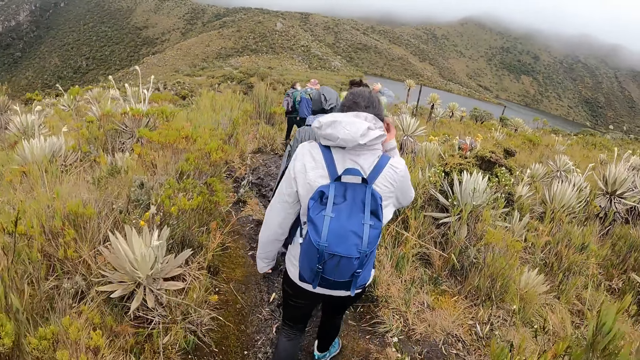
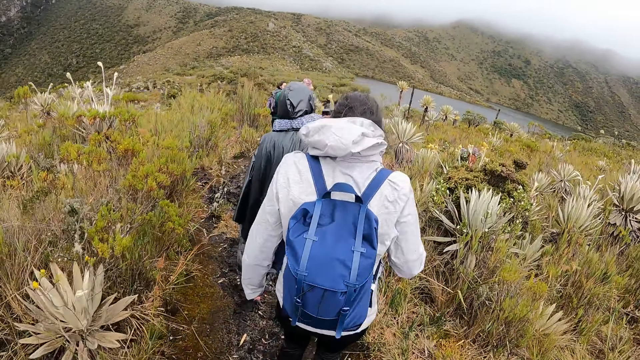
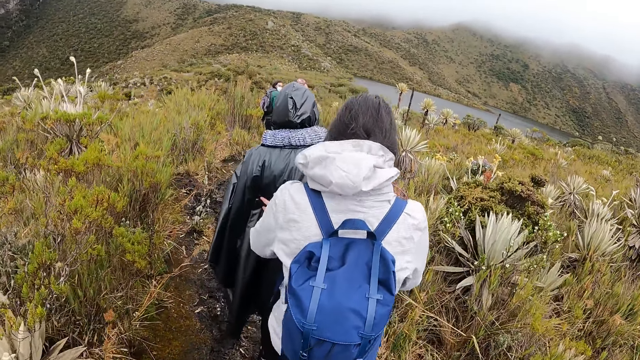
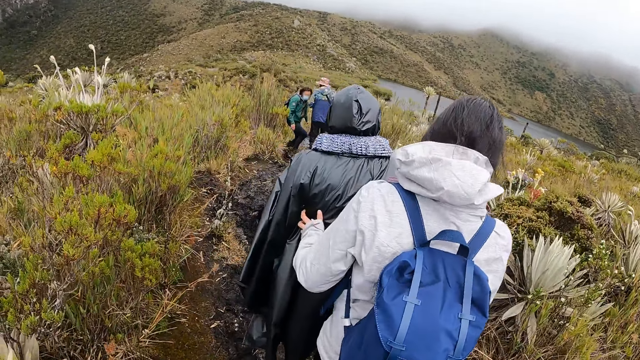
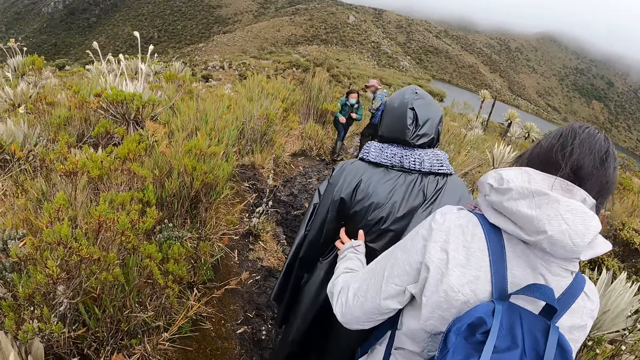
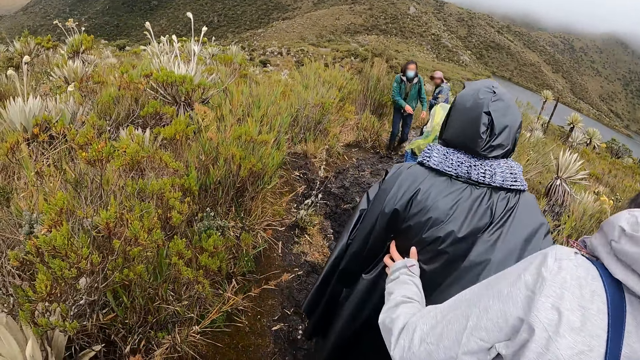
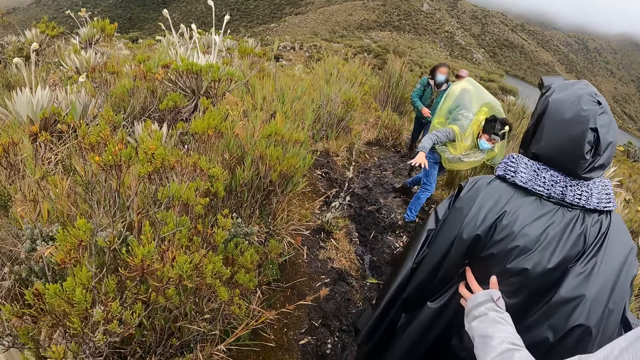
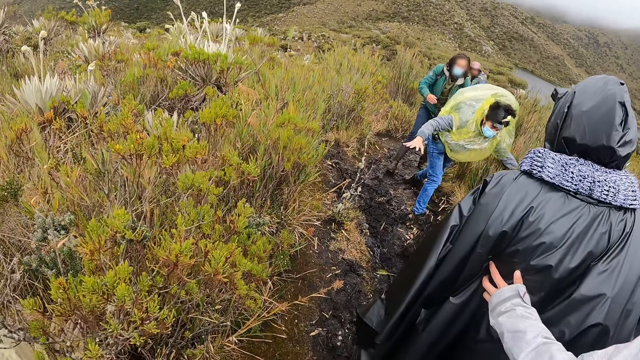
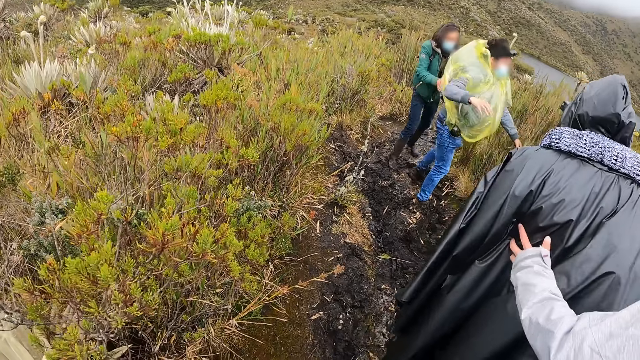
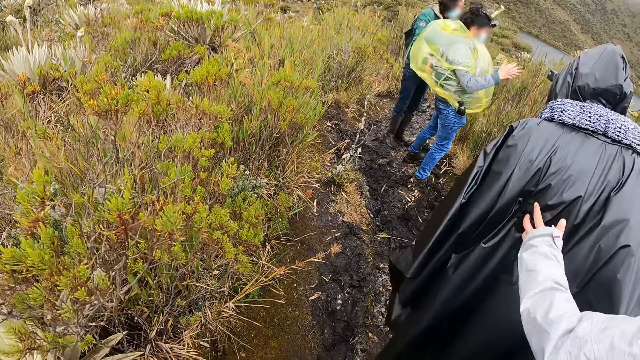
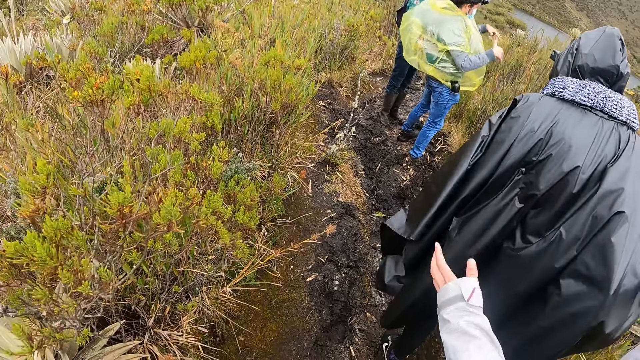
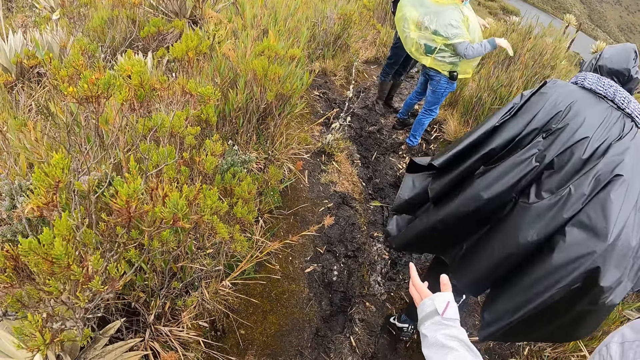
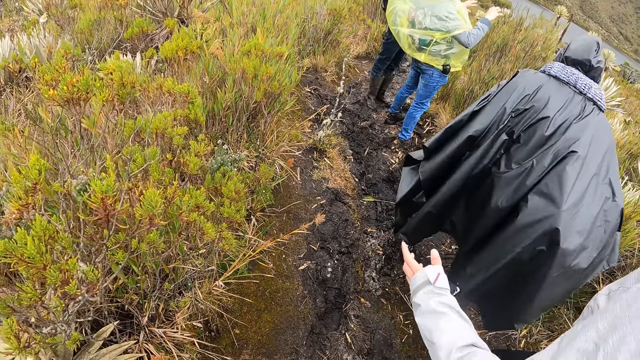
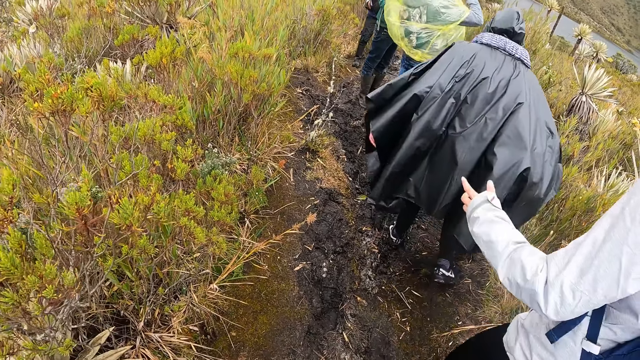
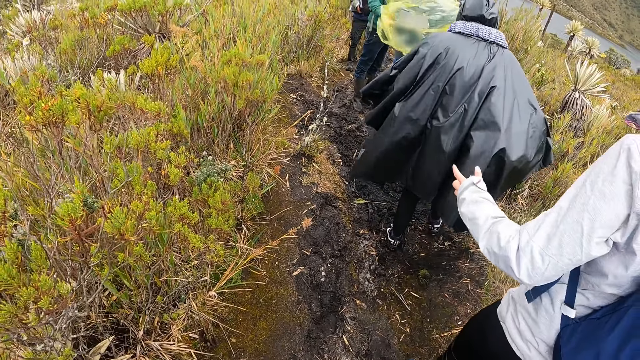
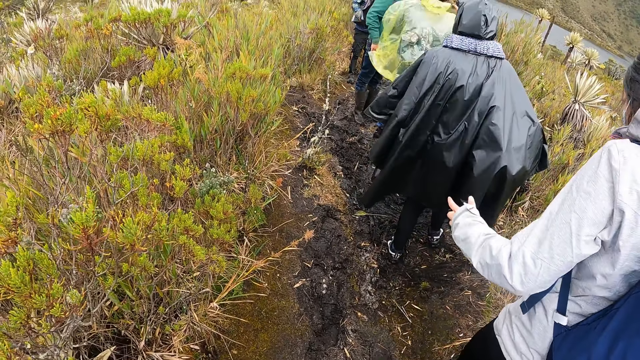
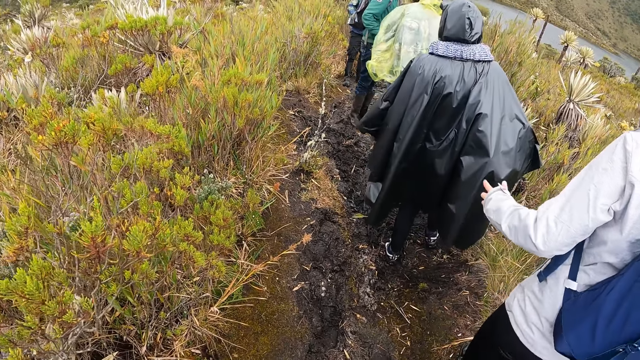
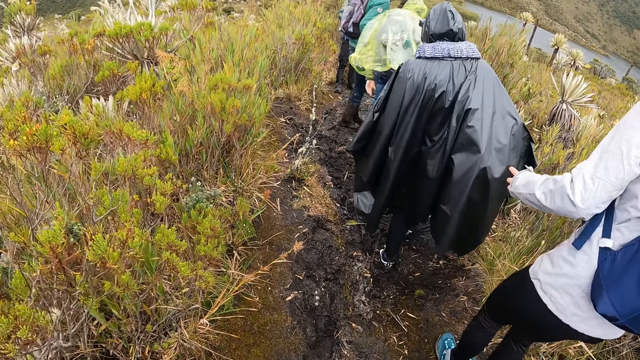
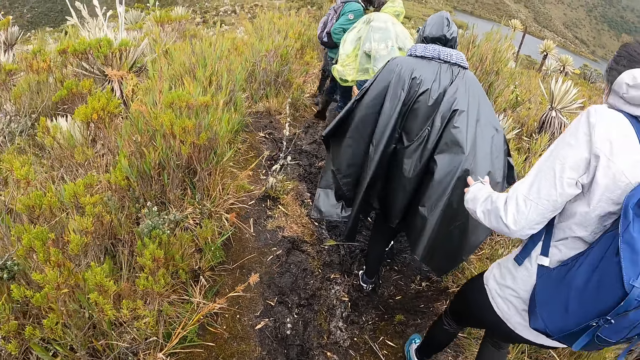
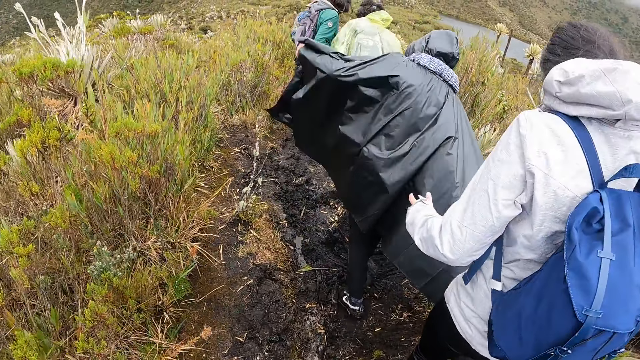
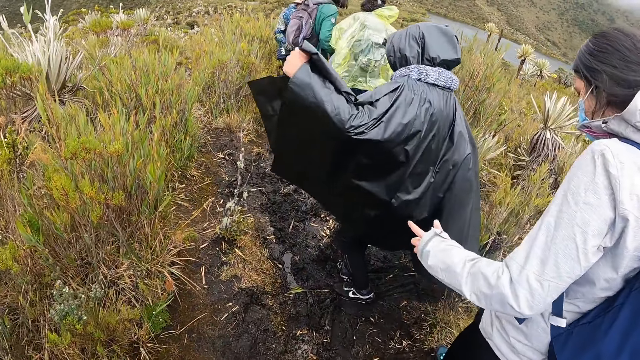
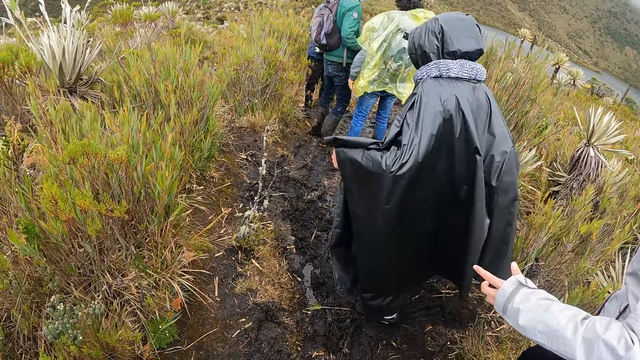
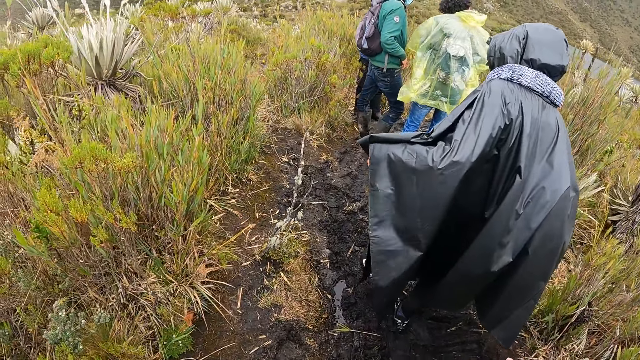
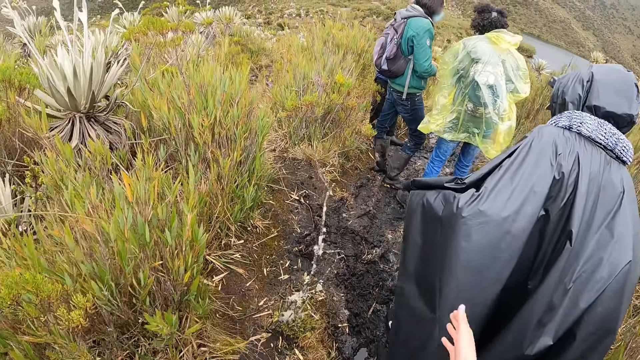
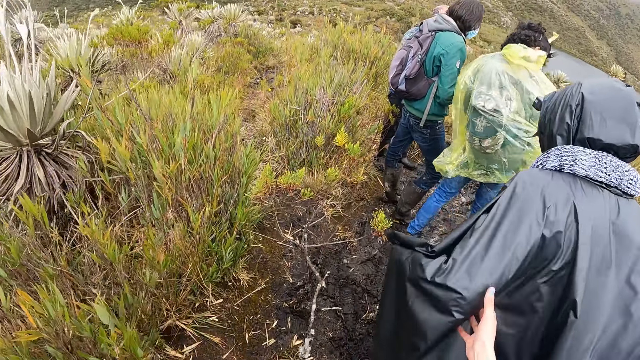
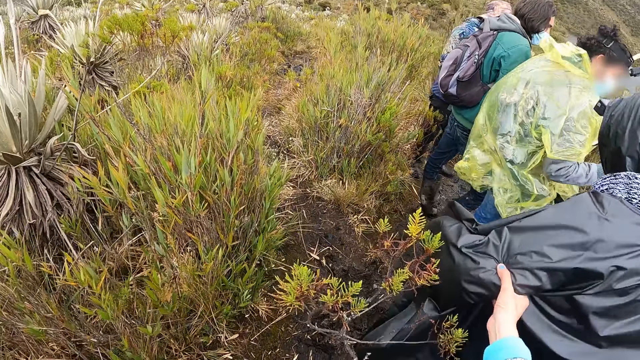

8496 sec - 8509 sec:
A man lifts his hands and shakes his hands. The camera wearer walks on the field.

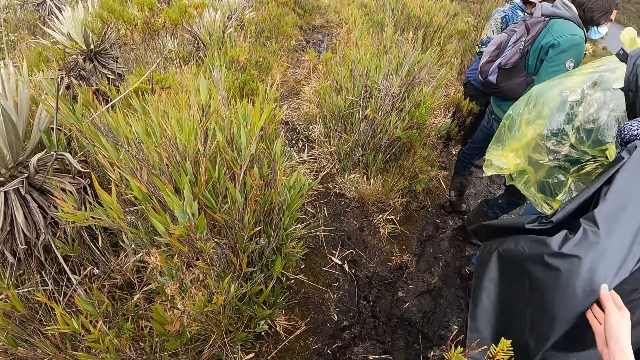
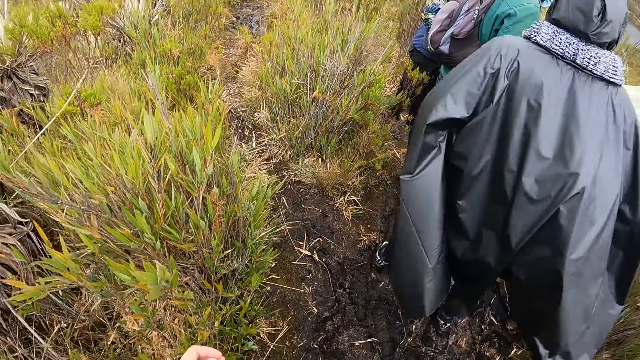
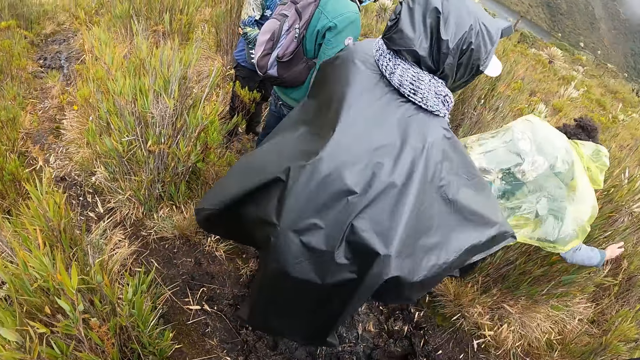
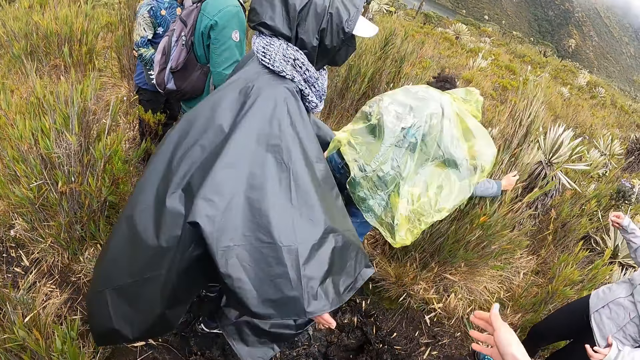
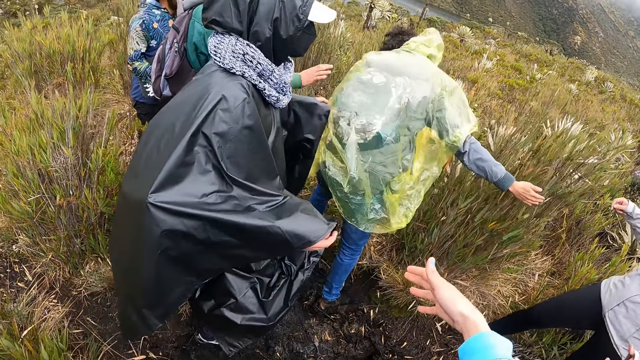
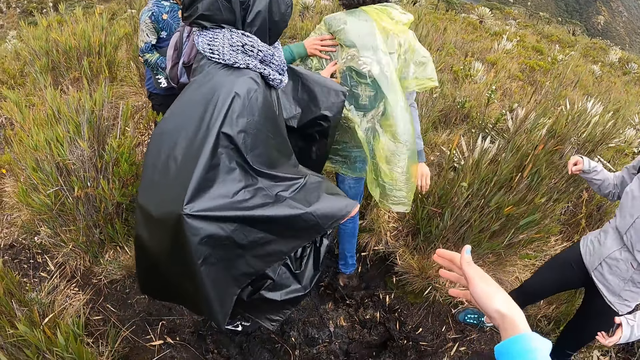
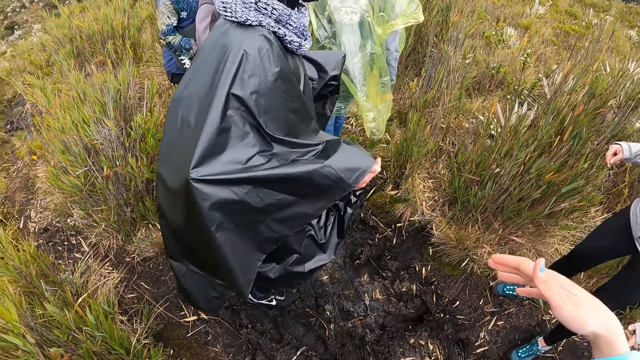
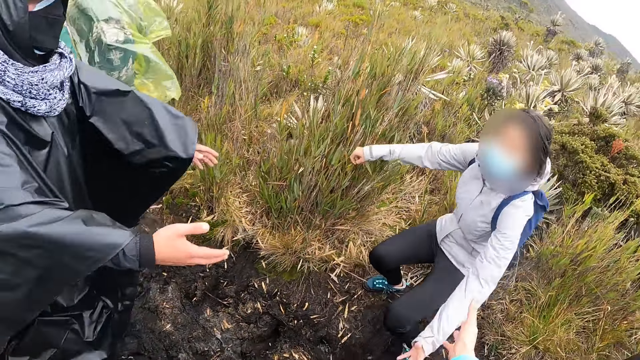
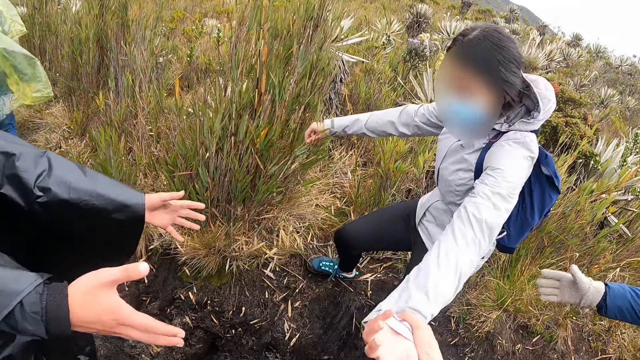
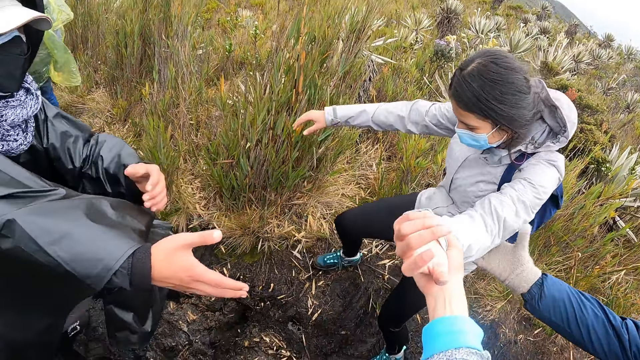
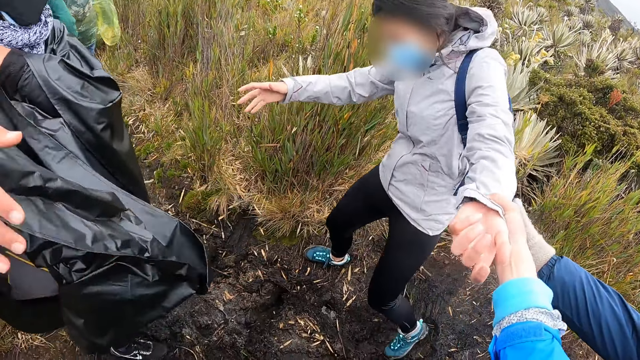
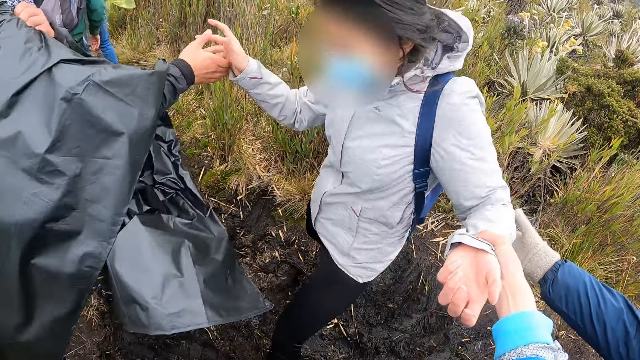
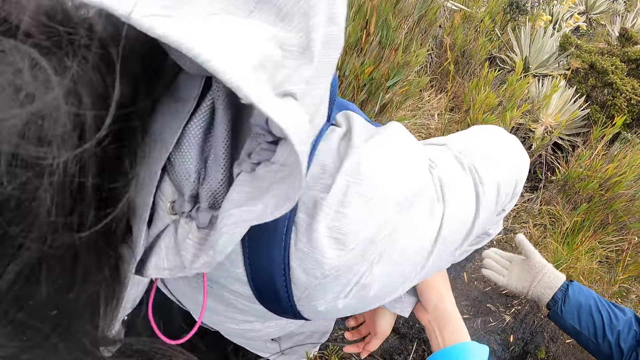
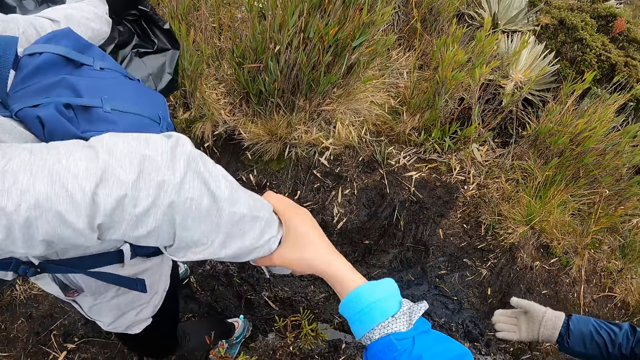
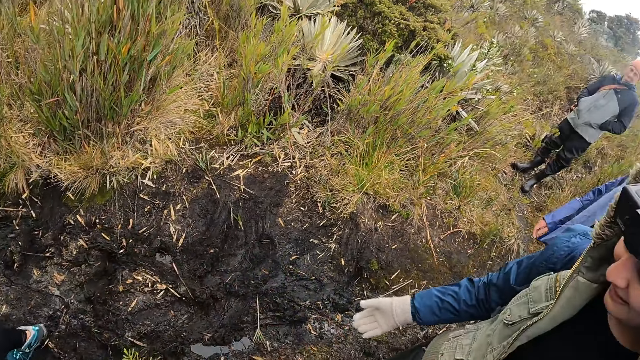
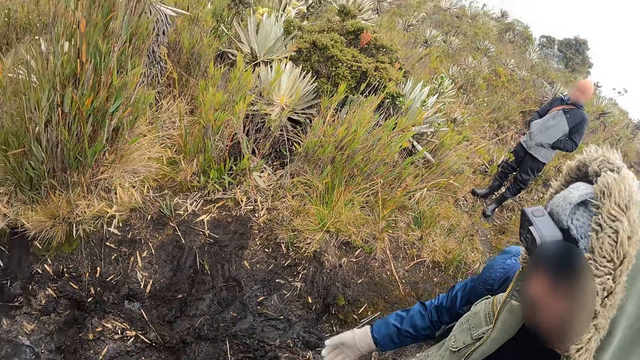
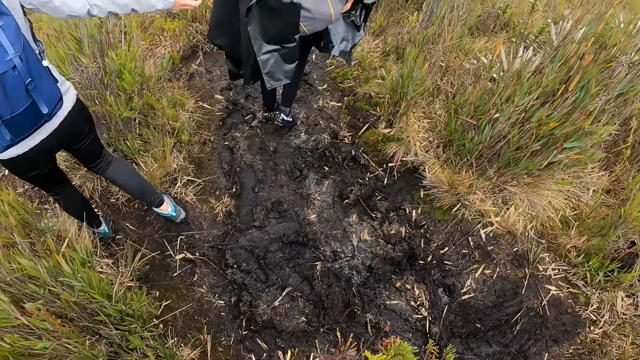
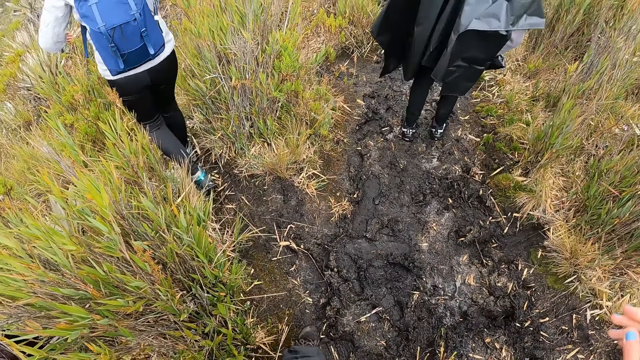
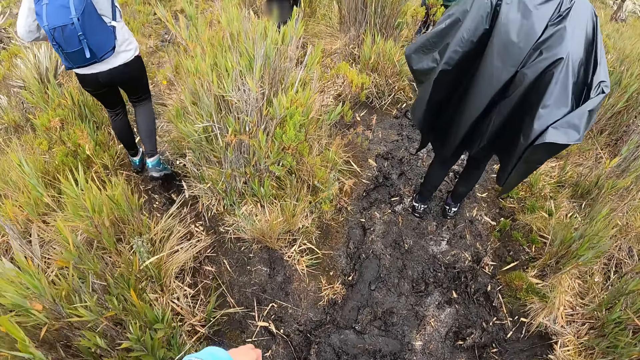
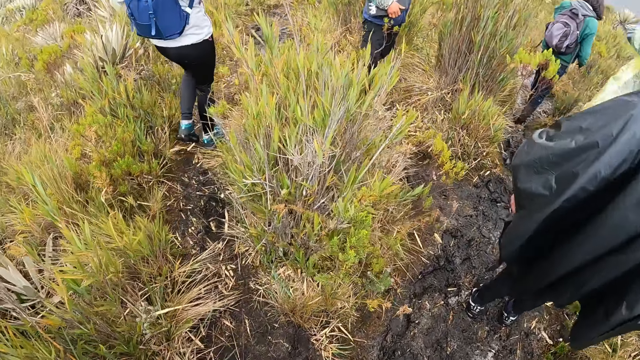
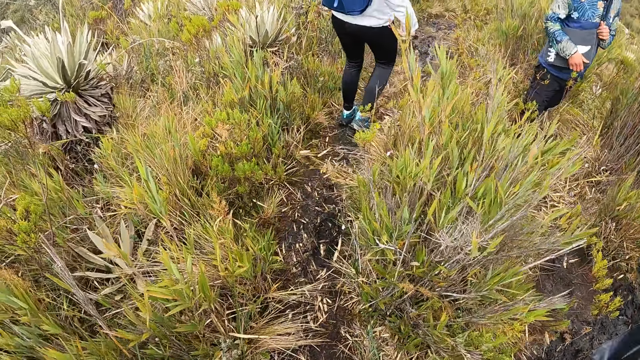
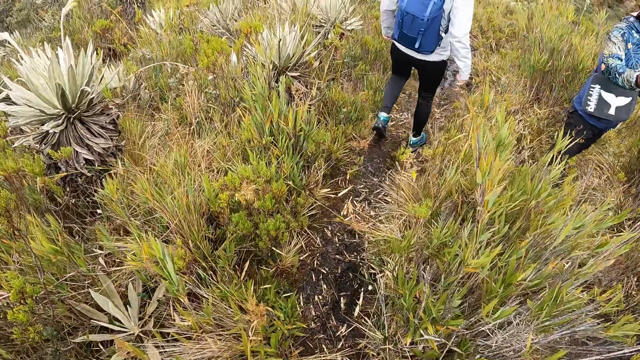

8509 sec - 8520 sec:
The camera wearer looks around the field. A man touches the grasses and stands up. The camera wearer stretches his hand. He holds a woman with her right hand. He touches another man's hand. The other man jumps. The camera wearer looks around the field. He walks on the field.
